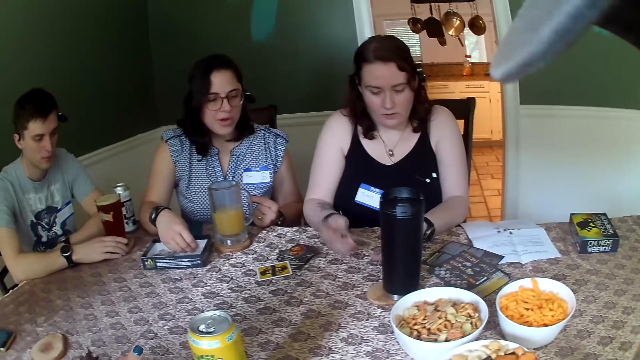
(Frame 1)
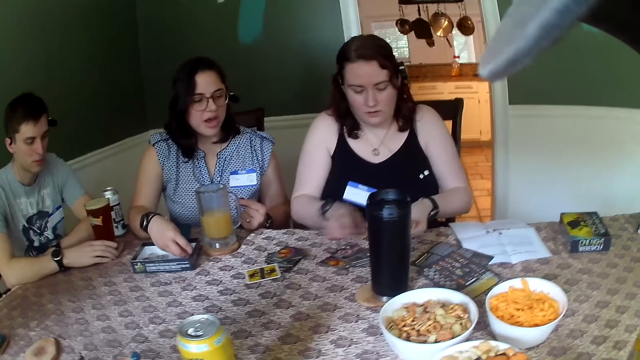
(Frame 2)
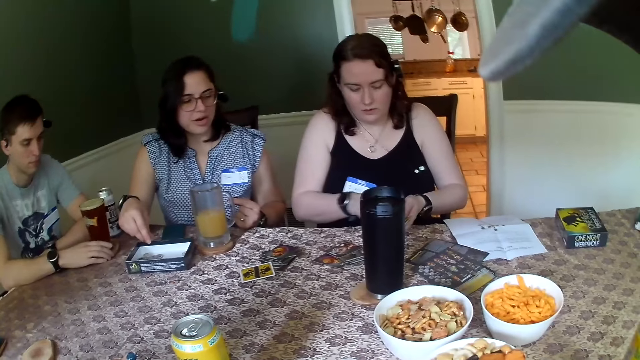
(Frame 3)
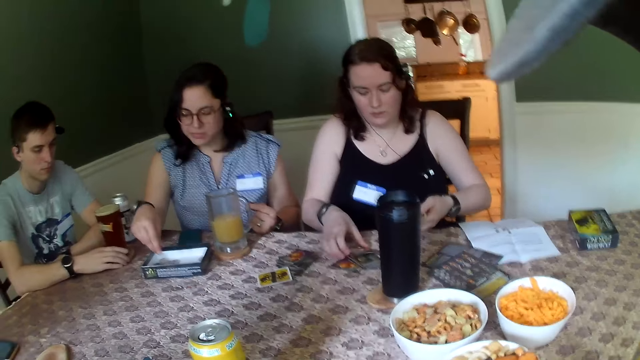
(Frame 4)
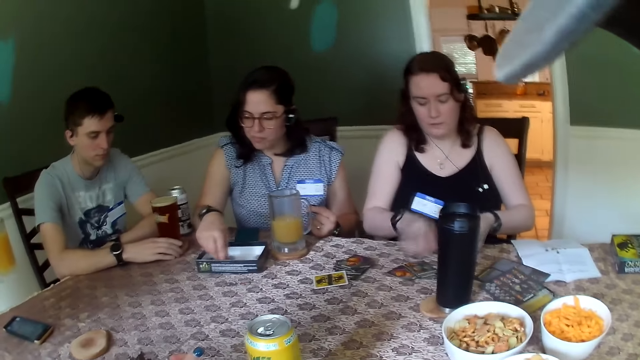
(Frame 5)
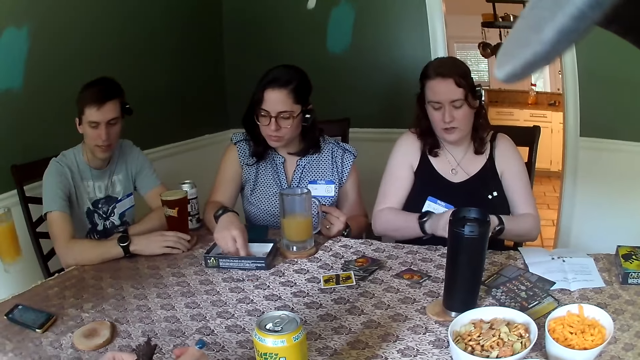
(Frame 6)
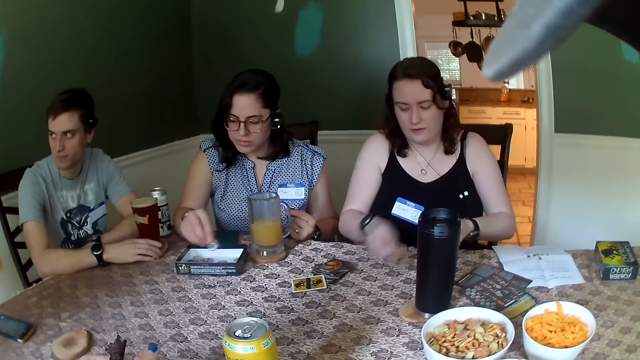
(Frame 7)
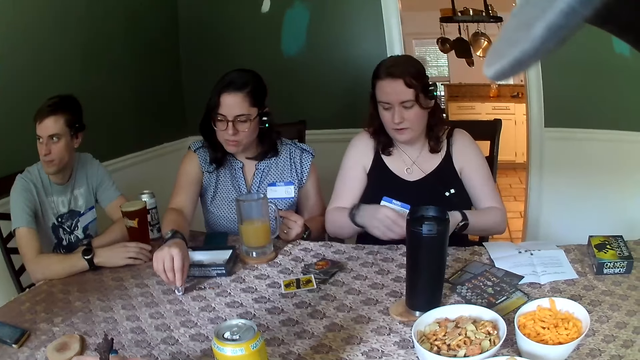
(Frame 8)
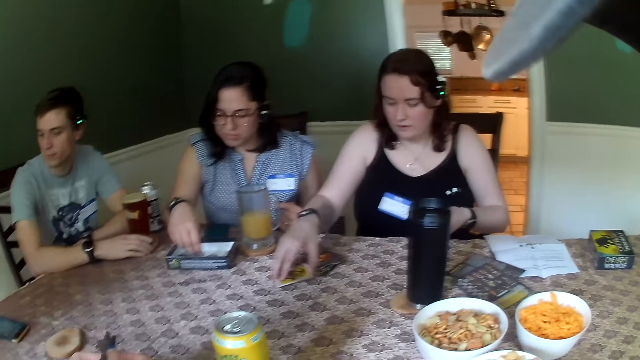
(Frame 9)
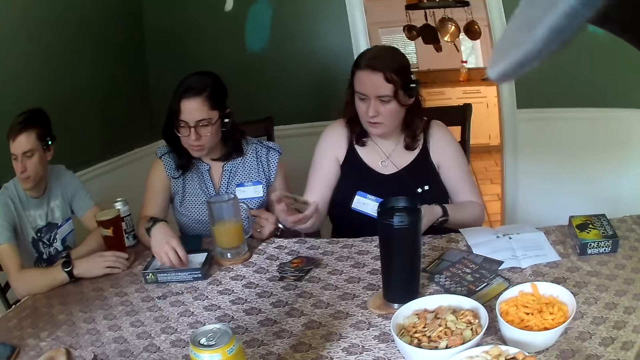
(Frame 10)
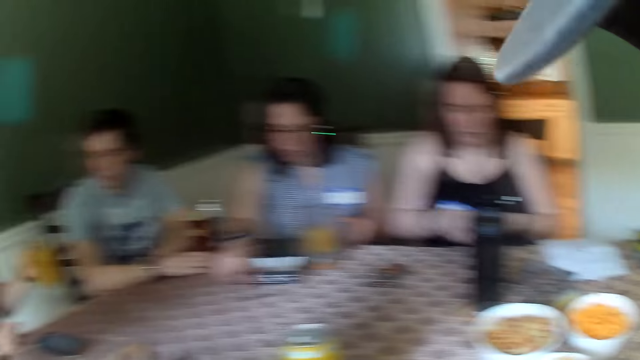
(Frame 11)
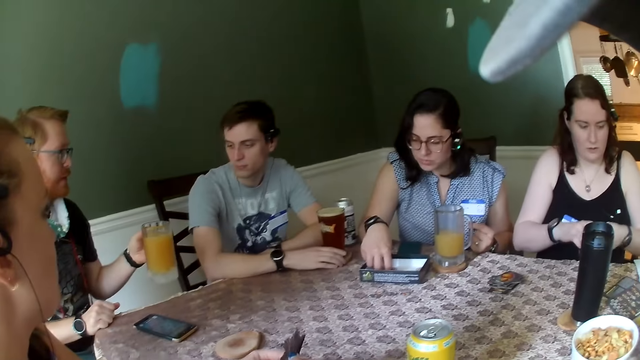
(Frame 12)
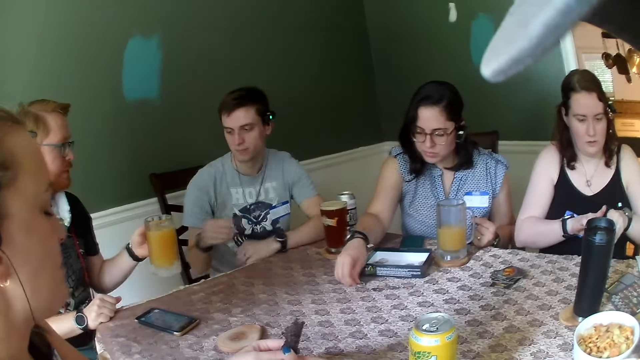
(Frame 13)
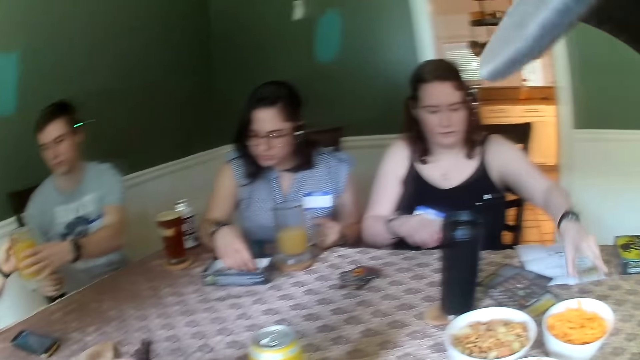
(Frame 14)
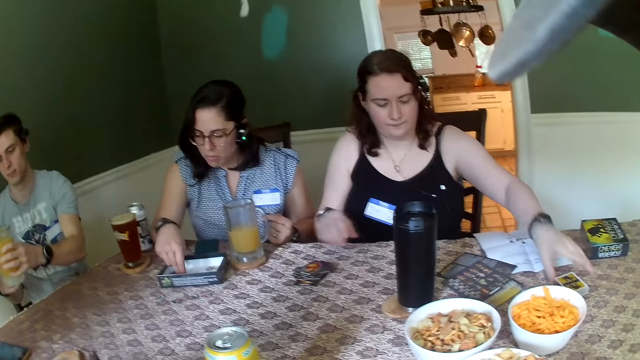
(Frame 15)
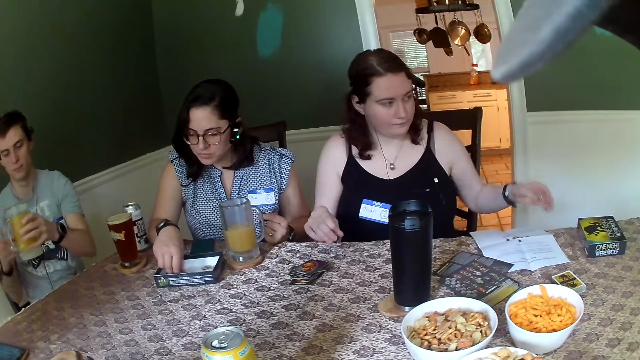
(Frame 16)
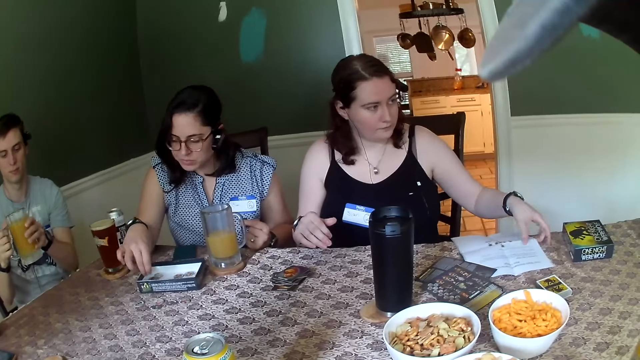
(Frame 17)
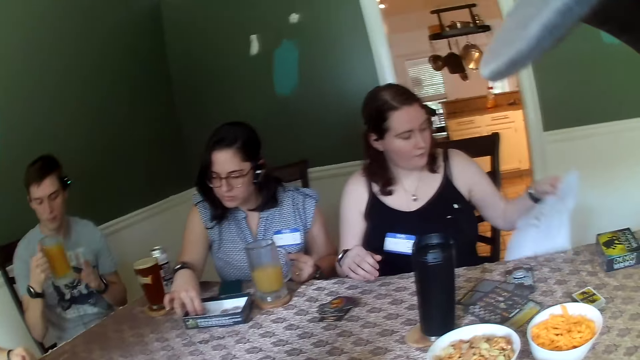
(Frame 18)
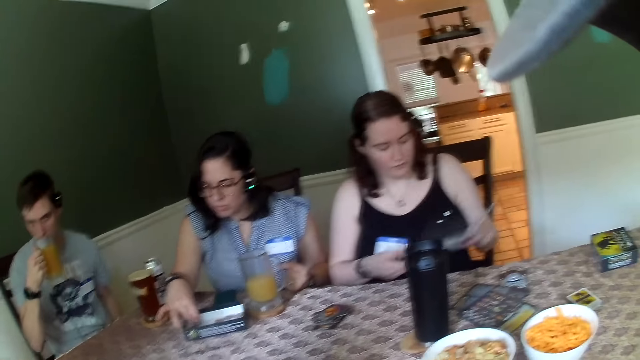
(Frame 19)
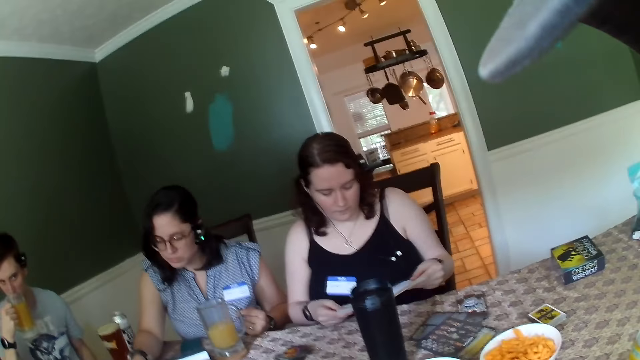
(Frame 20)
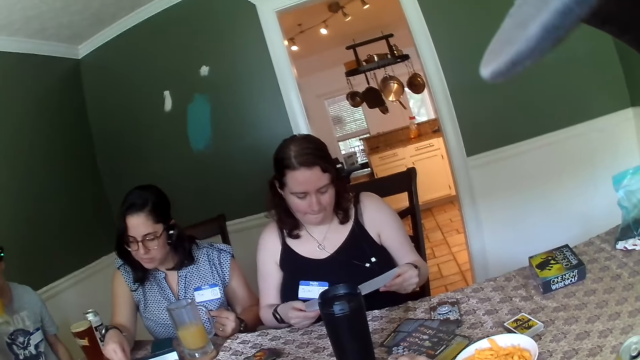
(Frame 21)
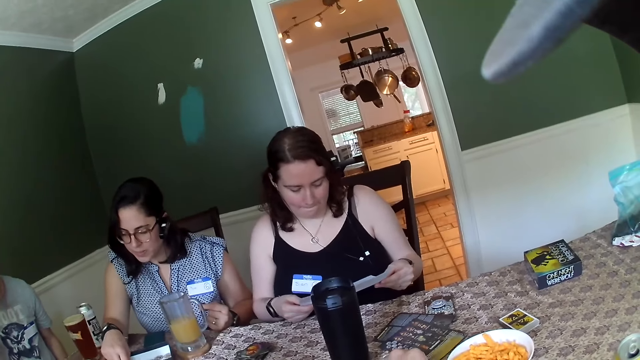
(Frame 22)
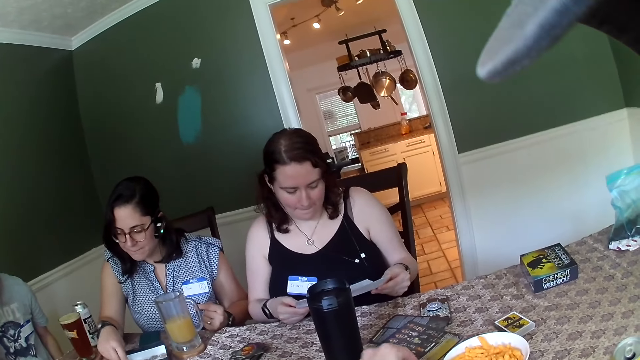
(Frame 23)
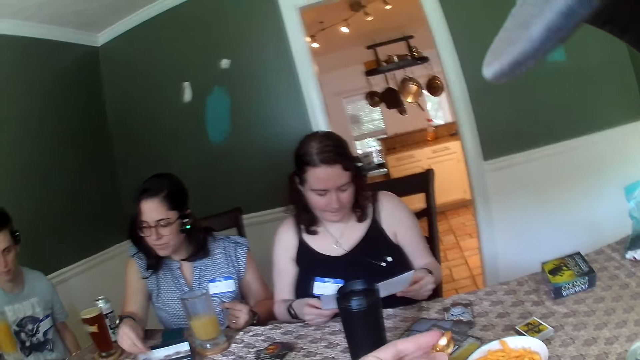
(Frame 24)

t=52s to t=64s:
A woman drops the cards on the table with her left hand and takes some cards from the table with her right hand. Another woman takes a coin from the carton box on the table with her right hand. The camera wearer talks. The second woman drops the coin on the table with her right hand. The first woman takes a card from the table with her right hand. The second woman takes a coin from the carton box on the table with her right hand and drops the coin on the table with her right hand. A man converses with another man. The other man collects the cup of juice from the first man. The first woman drops the cards on the table with her left hand and takes a piece of paper from the table with her left hand. The other man drinks from the glass cup of juice in his left hand.

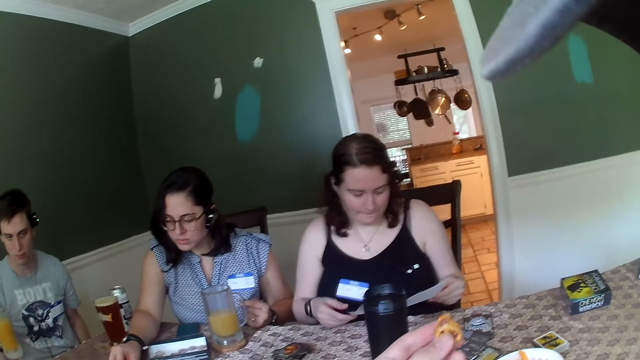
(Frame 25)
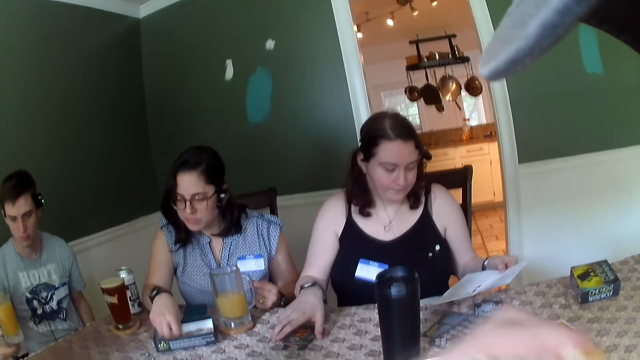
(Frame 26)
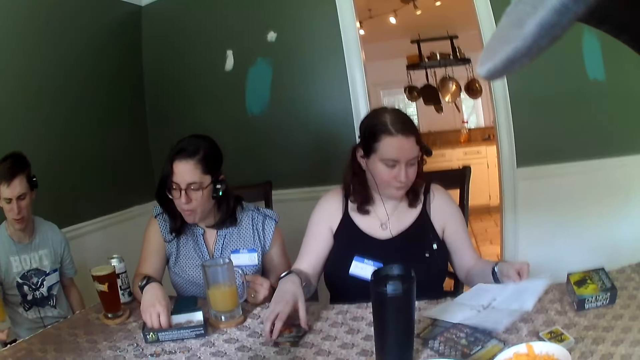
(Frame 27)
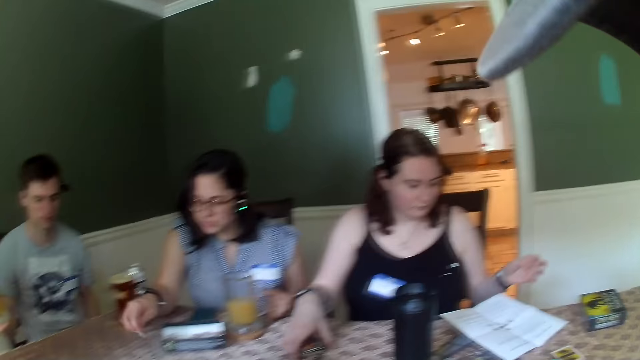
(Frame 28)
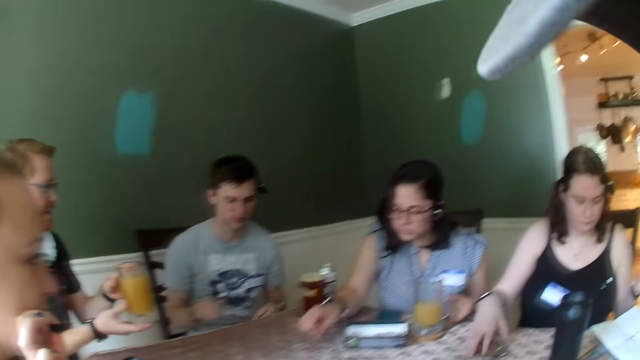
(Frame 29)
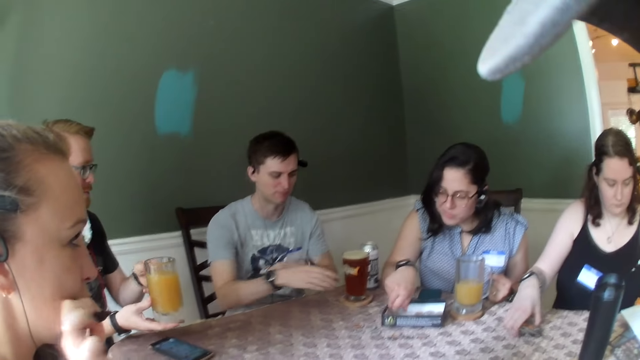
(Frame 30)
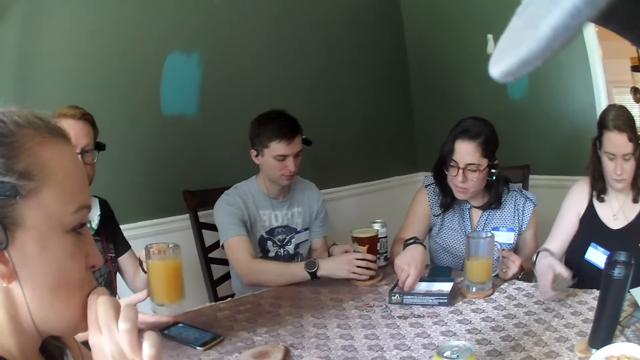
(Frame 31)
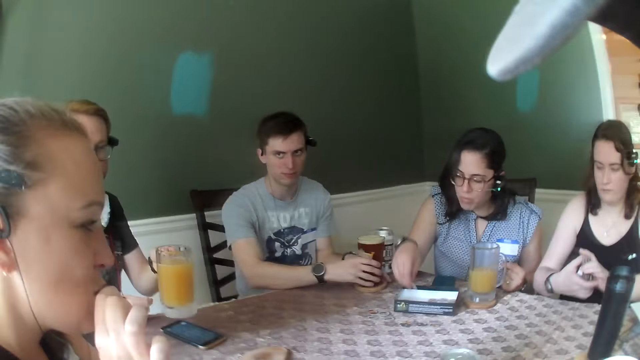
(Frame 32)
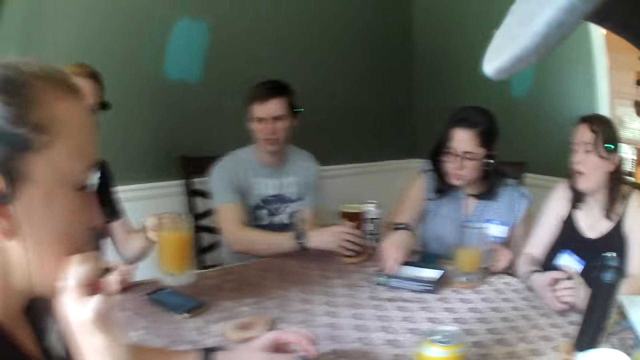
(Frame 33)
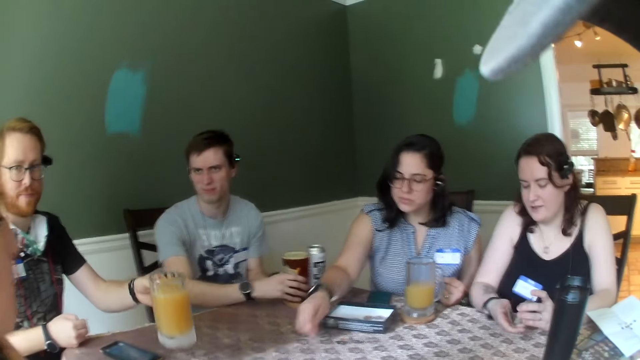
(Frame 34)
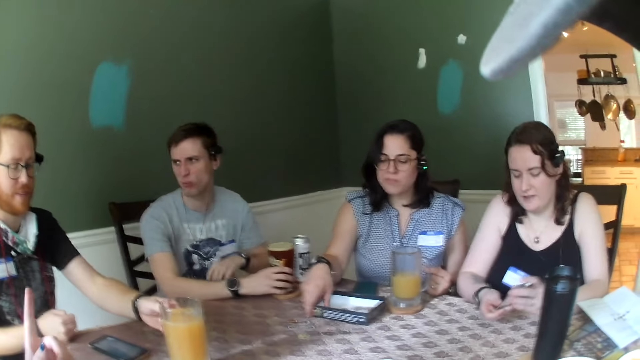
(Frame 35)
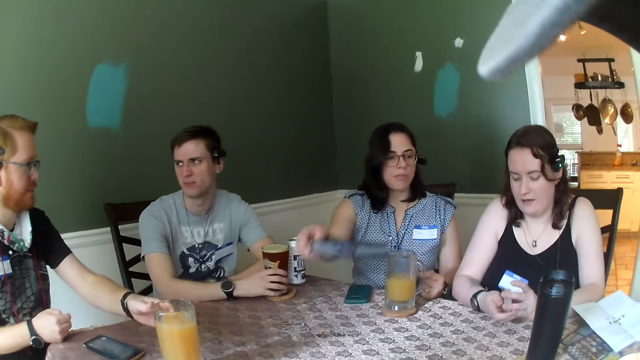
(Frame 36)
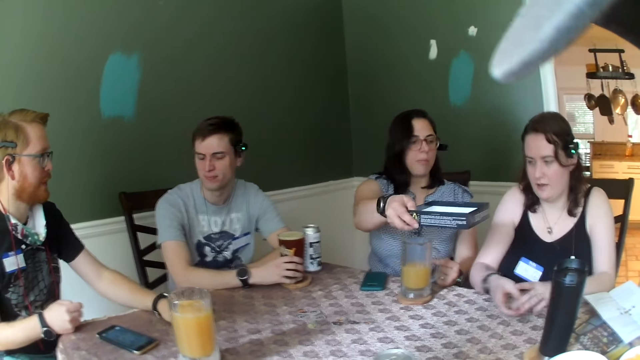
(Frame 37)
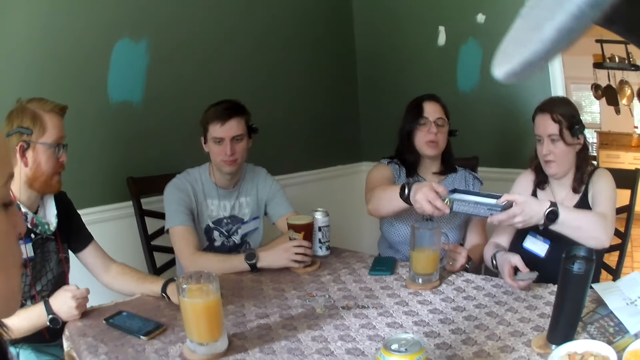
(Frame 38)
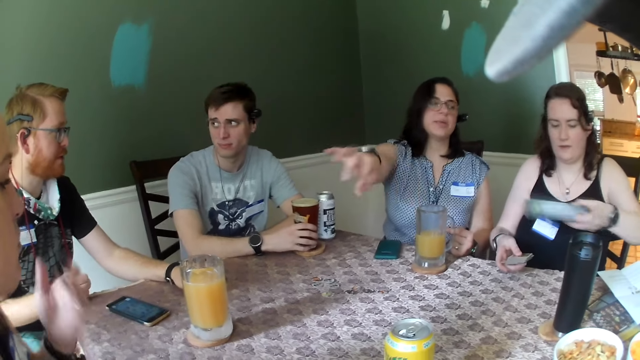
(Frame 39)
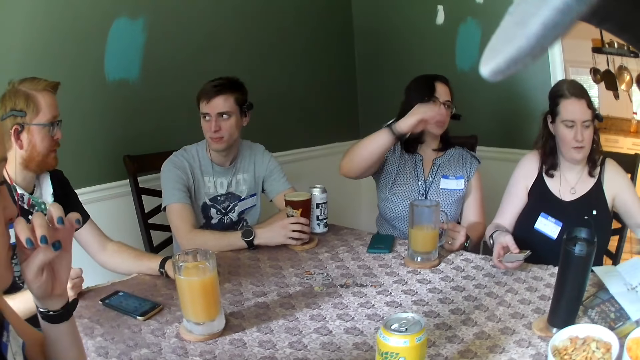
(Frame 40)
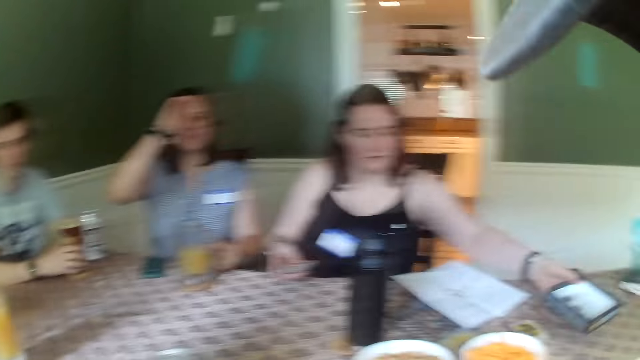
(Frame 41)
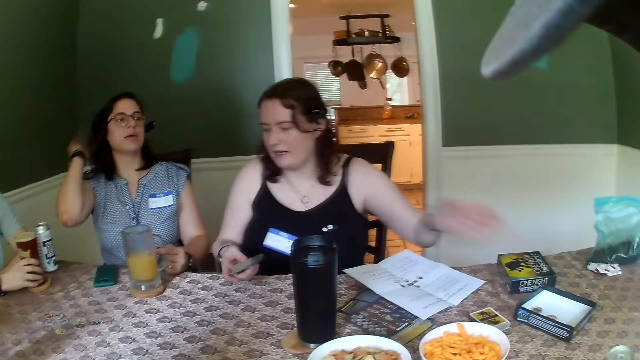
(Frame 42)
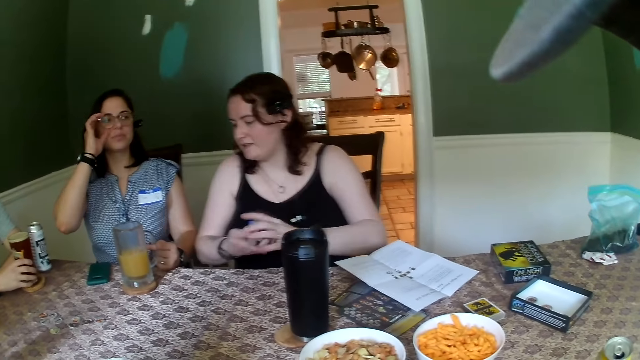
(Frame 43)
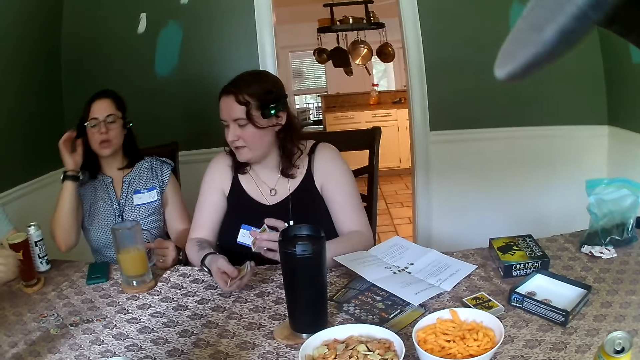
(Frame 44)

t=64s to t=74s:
The camera wearer puts some chips in his right hand in his mouth. A woman drops the piece of paper in her left hand on the table. The camera wearer packs the cards on the table with her right hand. A man converses with another man. Another woman puts her right hand in her mouth. The first man holds a mug. A third woman takes a coin from the carton box on the table with her right hand and drops the coin on the table with her right hand. The first man drops the glass cup of juice on the table with his left hand. The third woman carries the carton box from the table with her right hand. The first man talks. The first woman collects the carton box from the third woman. The third woman converses with the first woman. The first woman drops the carton on the table with her left hand.
